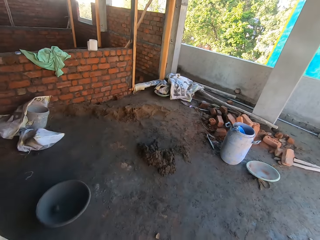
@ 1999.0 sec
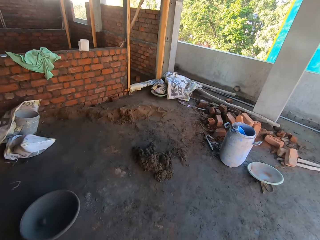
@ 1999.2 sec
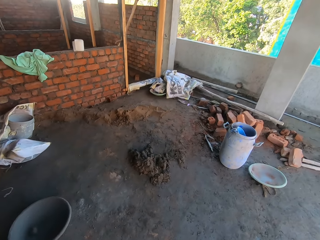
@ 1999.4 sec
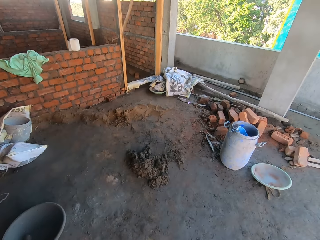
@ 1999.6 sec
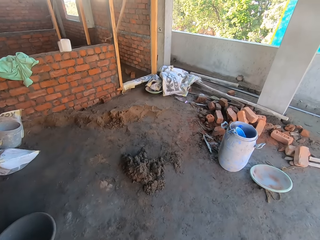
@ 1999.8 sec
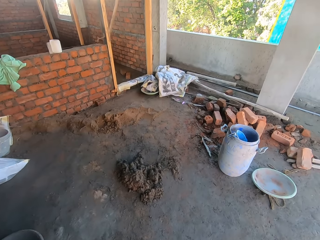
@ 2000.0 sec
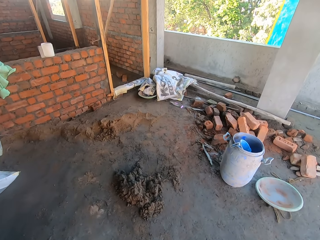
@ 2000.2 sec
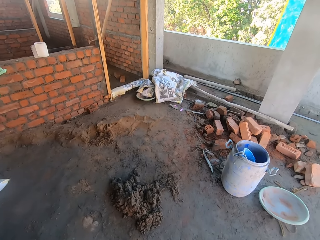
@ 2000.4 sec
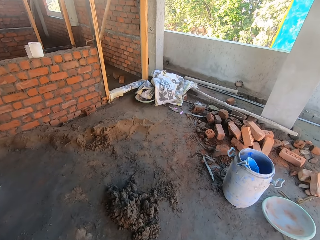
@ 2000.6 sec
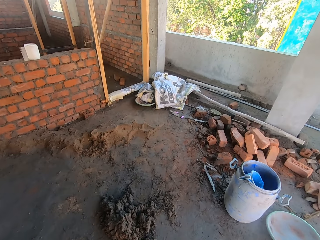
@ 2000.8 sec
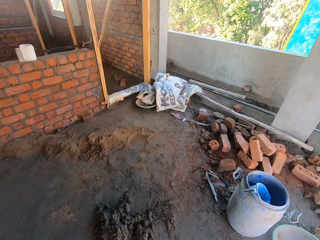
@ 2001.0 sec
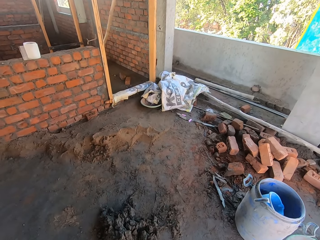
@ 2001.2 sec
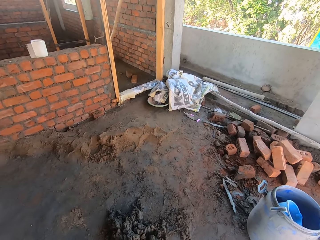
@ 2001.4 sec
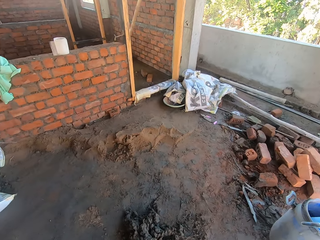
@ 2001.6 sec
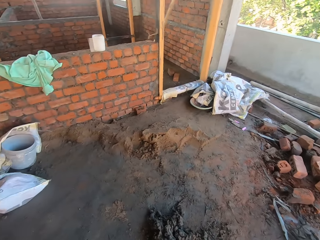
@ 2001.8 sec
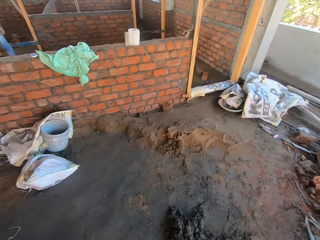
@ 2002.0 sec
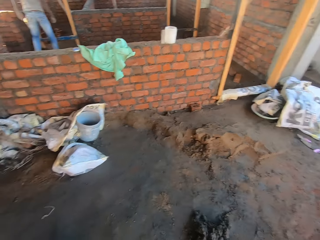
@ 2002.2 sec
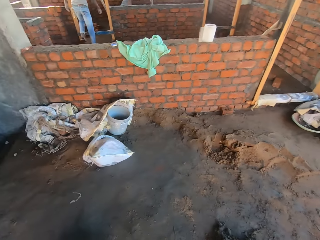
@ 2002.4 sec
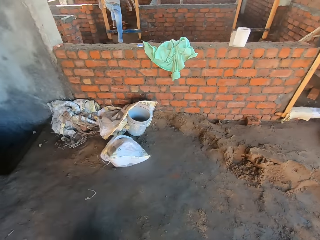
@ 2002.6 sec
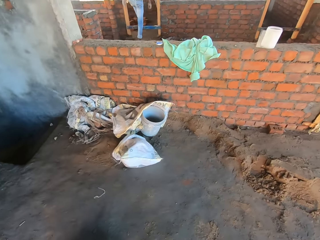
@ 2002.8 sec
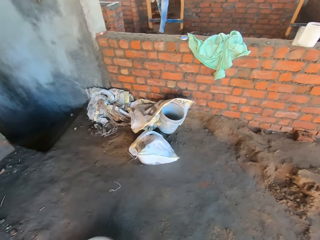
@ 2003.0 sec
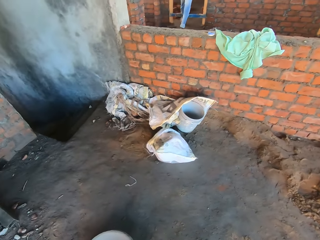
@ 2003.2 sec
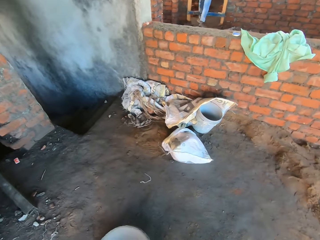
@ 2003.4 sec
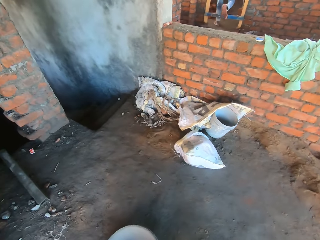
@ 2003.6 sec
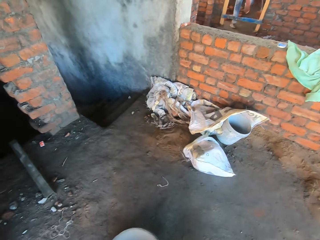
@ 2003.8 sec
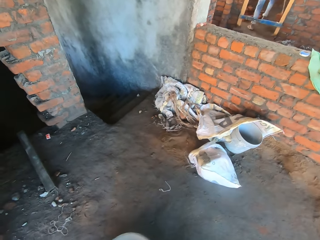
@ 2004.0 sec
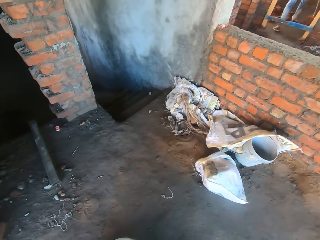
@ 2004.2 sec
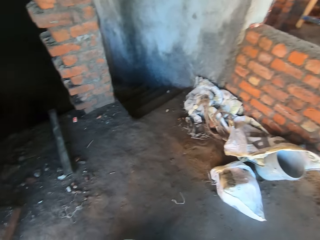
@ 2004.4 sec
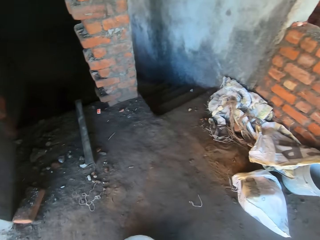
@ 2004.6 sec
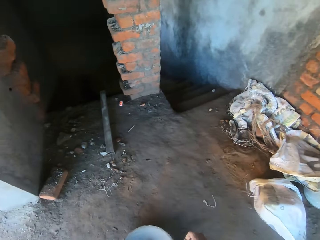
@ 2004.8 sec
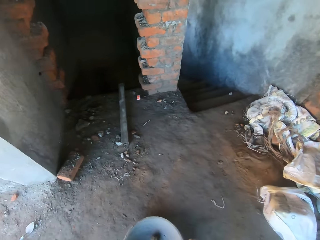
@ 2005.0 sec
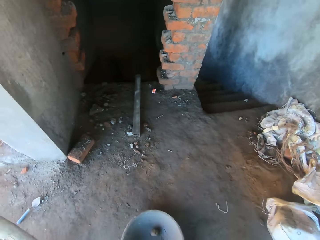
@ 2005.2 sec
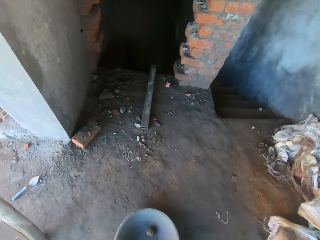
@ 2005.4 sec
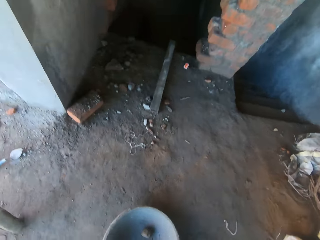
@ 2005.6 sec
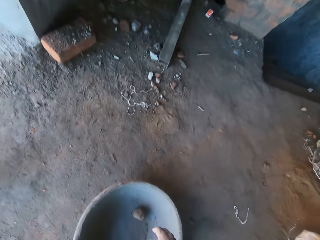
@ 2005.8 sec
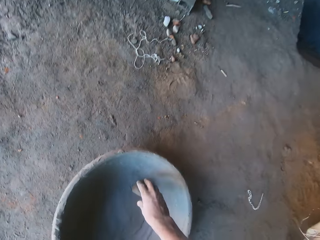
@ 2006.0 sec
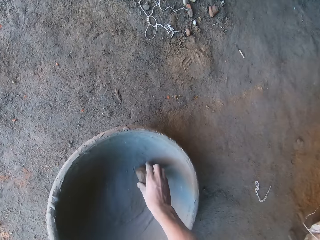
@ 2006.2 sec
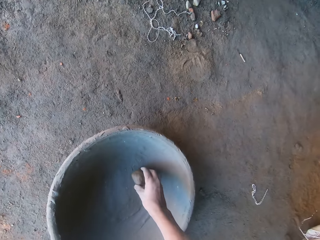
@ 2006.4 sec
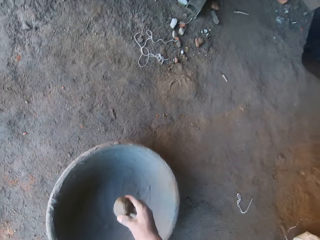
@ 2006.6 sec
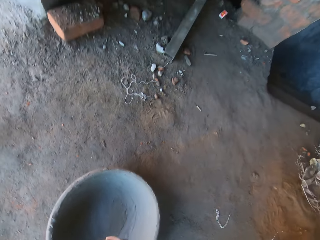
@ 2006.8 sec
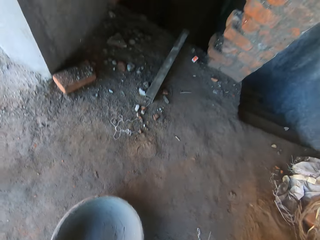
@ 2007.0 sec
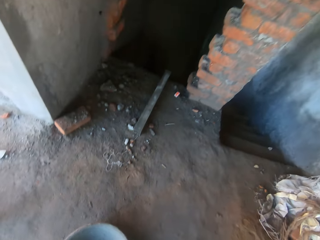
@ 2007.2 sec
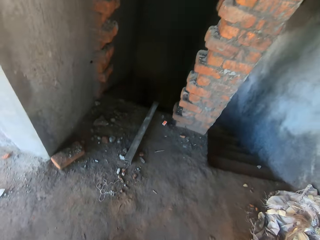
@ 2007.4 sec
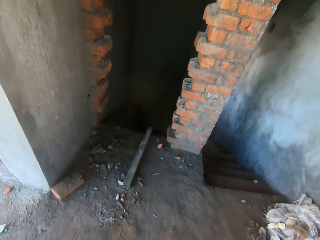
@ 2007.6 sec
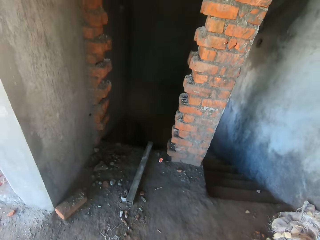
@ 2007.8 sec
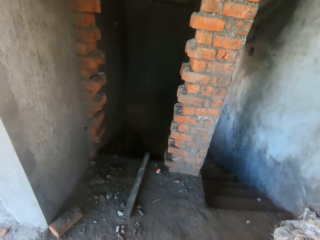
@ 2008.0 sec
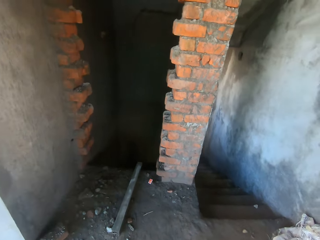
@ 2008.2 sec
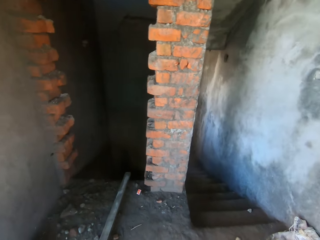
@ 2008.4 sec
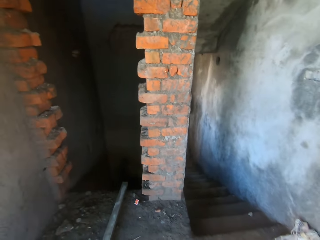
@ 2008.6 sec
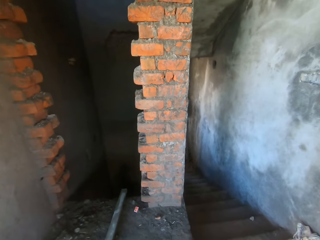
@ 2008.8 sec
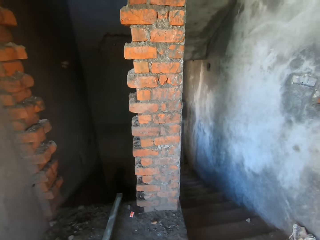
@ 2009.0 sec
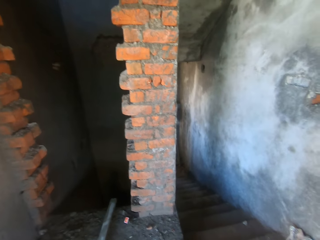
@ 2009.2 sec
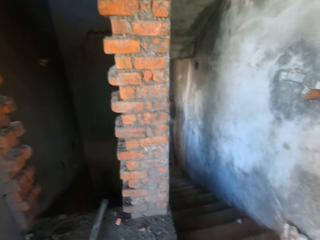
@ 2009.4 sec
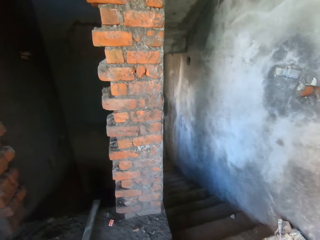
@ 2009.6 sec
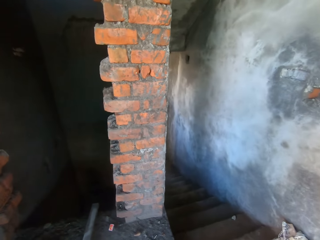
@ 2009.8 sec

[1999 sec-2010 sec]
The camera wearer walks around the built house. He walks around the built house repeatedly. He picks up a stone in a container on the ground with his right hand.

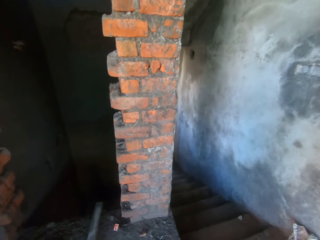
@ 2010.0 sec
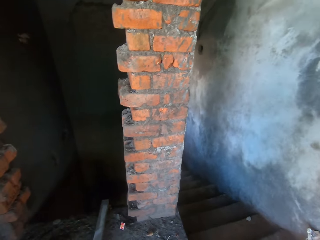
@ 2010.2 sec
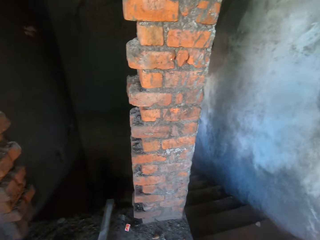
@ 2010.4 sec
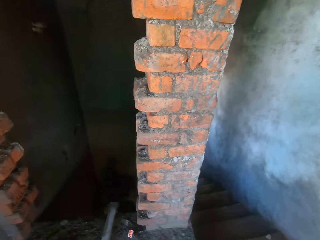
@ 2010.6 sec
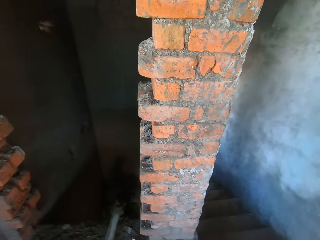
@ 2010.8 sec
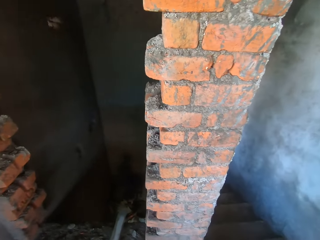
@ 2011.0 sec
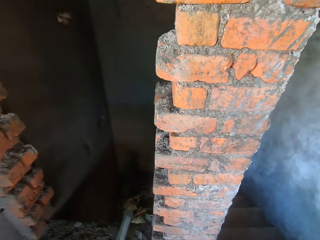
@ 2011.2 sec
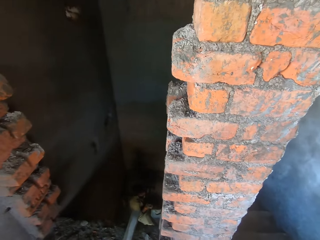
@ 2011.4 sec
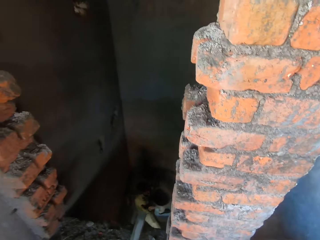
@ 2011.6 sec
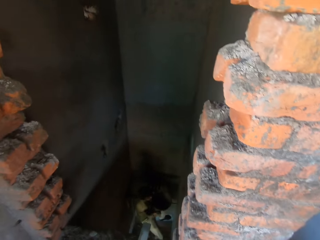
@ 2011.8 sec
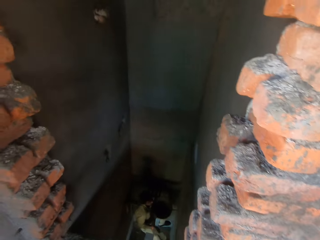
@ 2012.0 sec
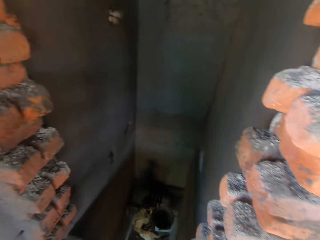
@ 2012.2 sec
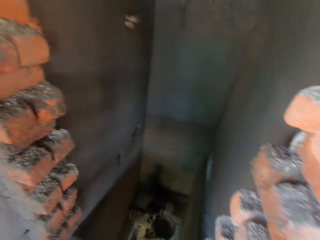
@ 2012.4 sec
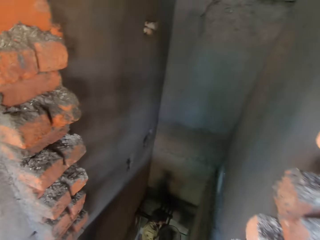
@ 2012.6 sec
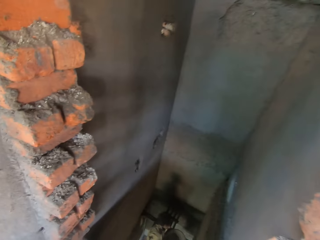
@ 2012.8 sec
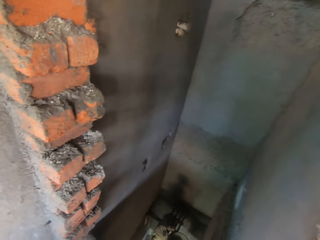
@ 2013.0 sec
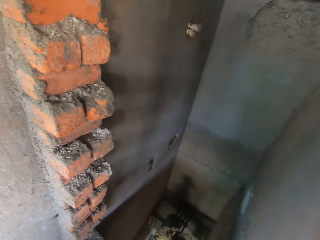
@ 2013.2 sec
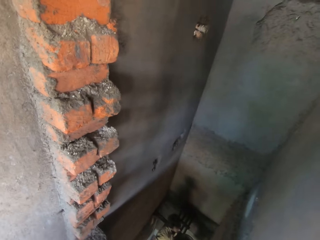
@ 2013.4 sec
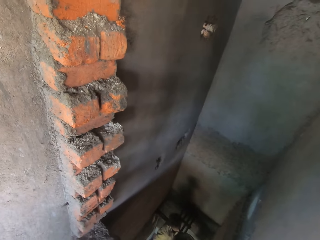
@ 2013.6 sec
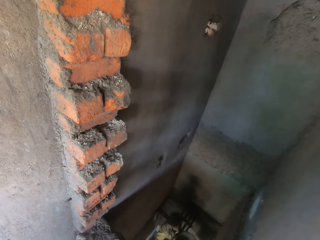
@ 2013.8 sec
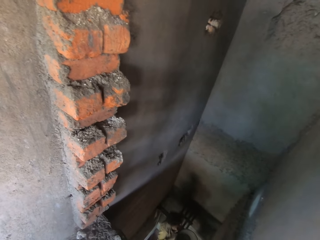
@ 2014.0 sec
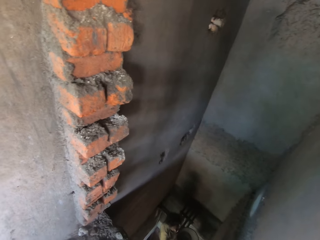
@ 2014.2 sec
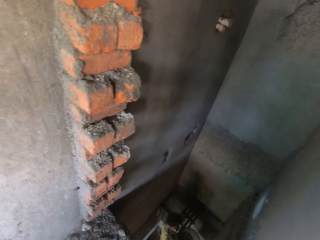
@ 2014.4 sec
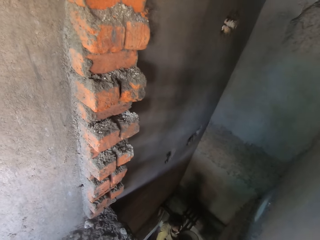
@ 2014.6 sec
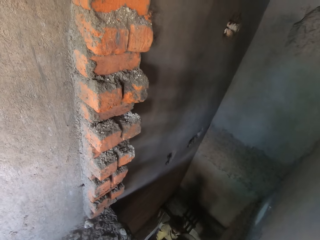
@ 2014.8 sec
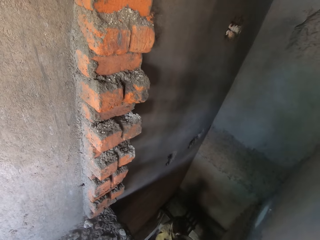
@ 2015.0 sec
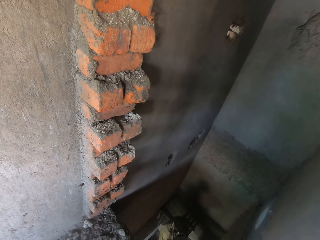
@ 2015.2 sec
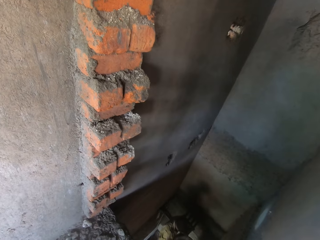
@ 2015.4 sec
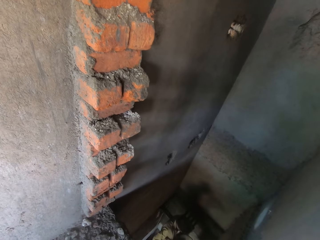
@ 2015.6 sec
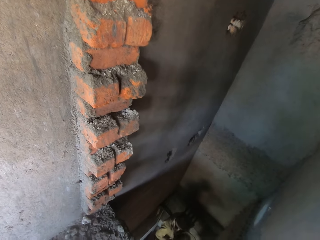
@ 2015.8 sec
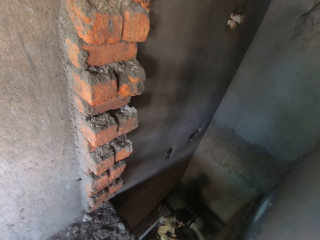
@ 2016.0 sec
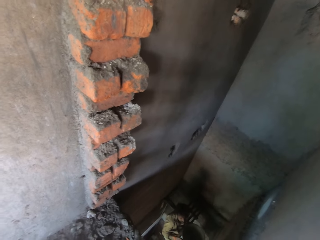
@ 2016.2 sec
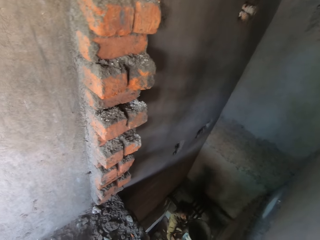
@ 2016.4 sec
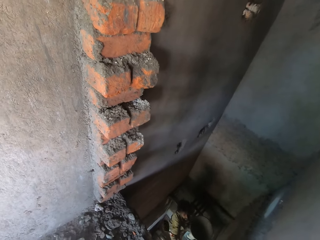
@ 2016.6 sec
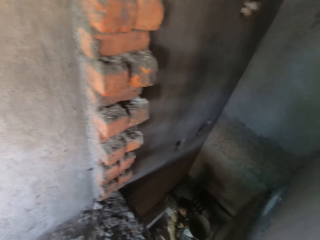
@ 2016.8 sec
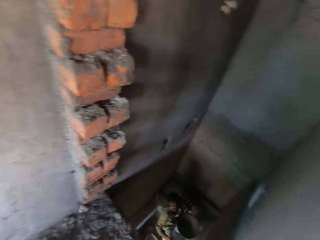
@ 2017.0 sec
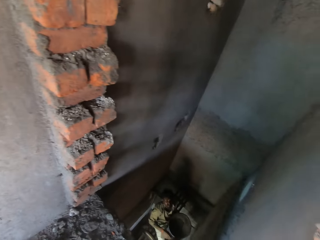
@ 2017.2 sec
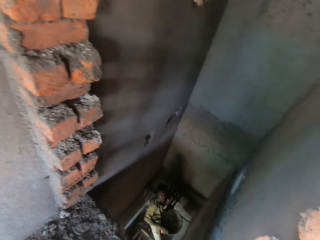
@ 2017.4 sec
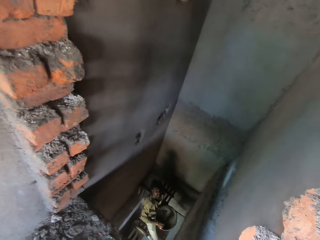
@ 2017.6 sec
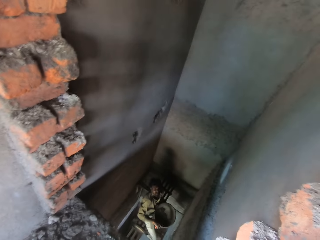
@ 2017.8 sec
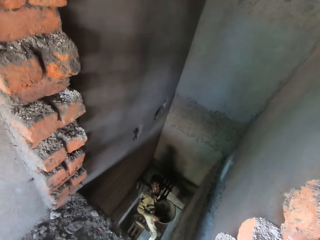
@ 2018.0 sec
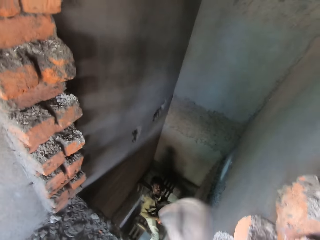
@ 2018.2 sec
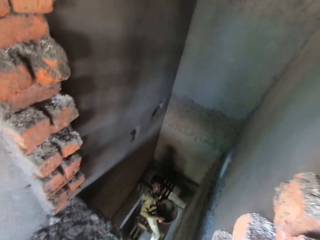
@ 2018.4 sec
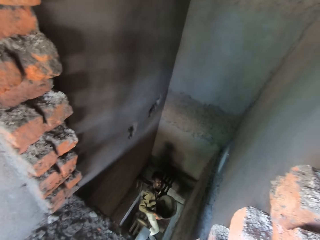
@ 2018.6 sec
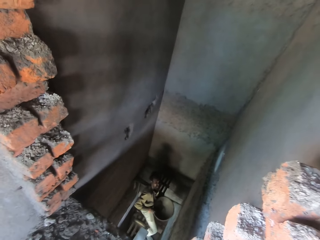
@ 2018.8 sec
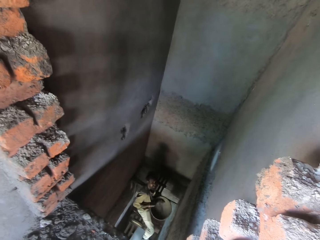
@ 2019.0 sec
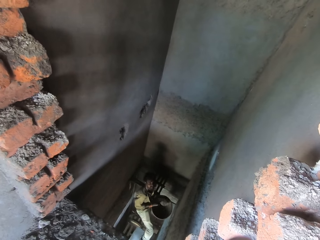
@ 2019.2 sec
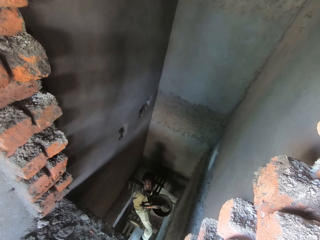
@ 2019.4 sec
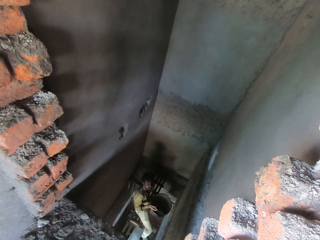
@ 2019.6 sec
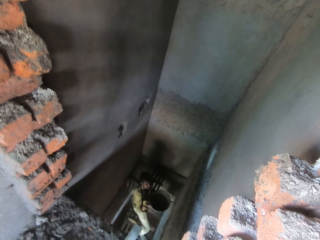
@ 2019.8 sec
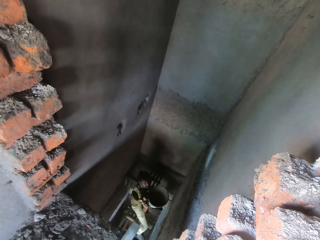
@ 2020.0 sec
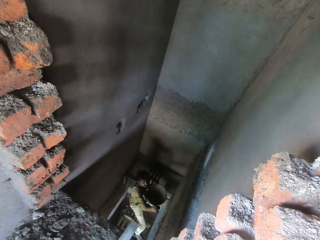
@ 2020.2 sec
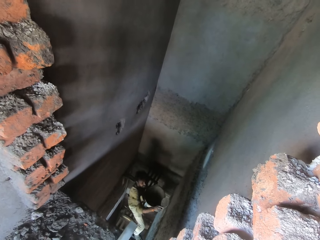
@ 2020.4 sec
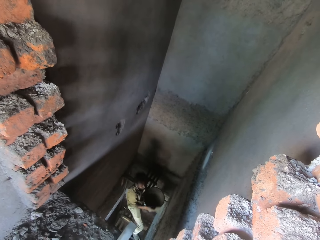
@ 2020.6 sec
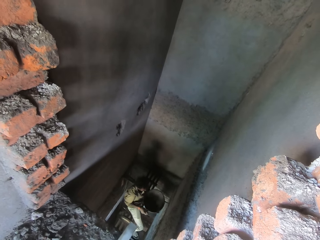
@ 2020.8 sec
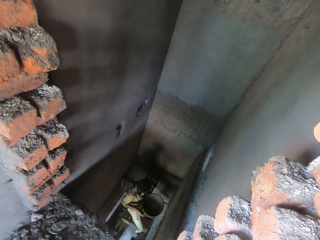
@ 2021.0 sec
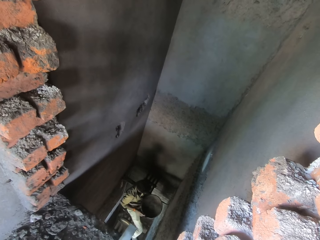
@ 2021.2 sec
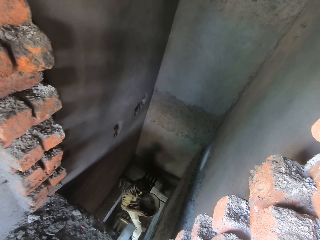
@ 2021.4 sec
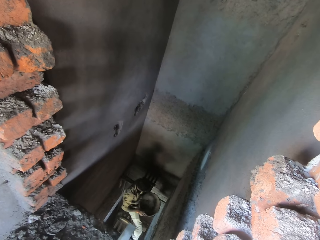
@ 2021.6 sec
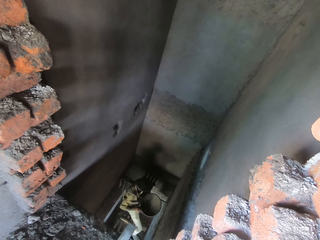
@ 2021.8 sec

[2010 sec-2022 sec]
The camera wearer walks around the built house. A man takes mortar from a head pan with a trowel in his right hand. The man throws the mortar in the trowel in his right hand on a wall. The man takes mortar from the head pan with the trowel in his right hand. The camera wearer looks around the built house repeatedly. The man takes mortar from the head pan with the trowel in his right hand again. The man throws the mortar in the trowel in his right hand on the wall. The man takes mortar from the head pan with the trowel in his right hand. The man throws the mortar in the trowel in his right hand on the wall.
